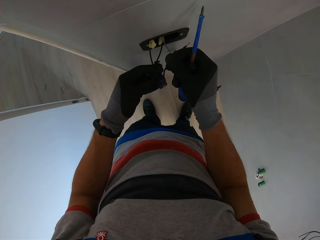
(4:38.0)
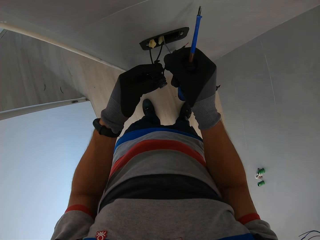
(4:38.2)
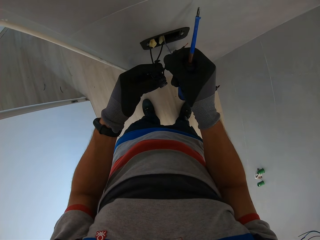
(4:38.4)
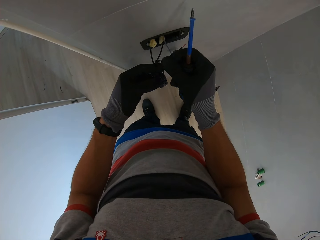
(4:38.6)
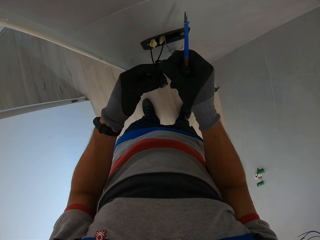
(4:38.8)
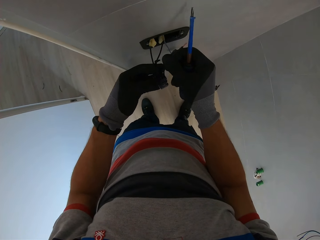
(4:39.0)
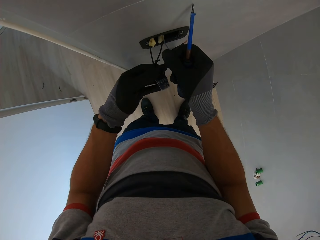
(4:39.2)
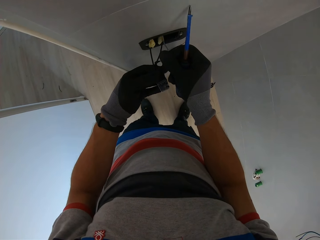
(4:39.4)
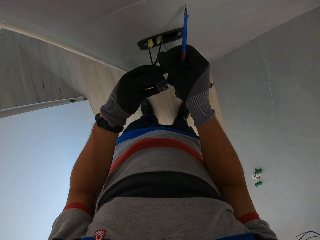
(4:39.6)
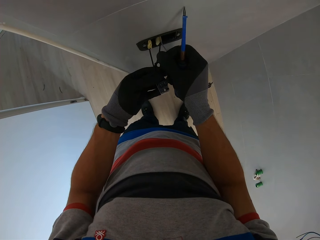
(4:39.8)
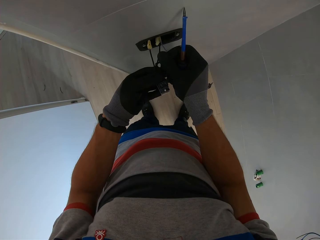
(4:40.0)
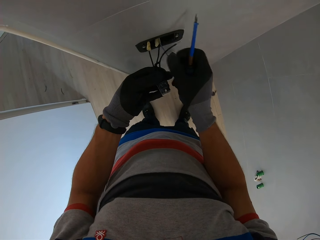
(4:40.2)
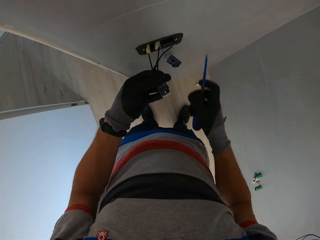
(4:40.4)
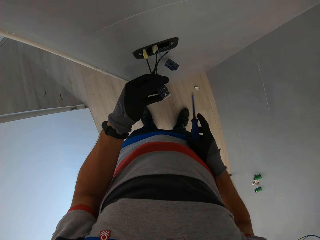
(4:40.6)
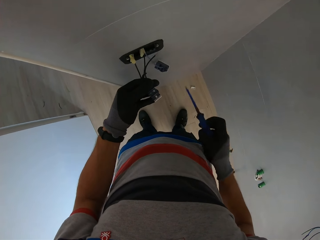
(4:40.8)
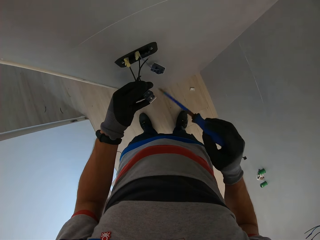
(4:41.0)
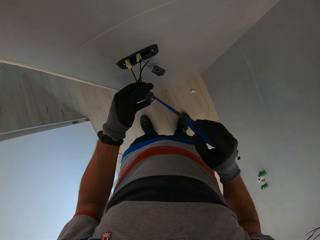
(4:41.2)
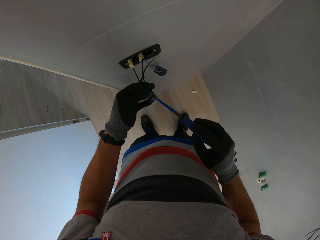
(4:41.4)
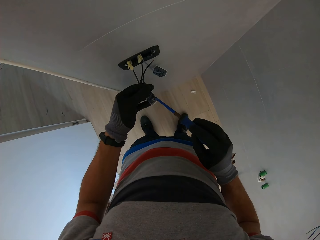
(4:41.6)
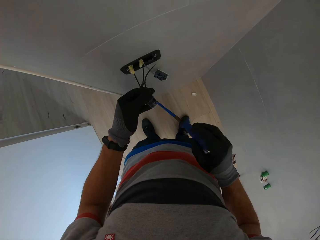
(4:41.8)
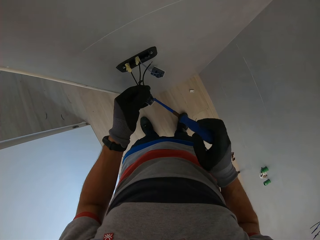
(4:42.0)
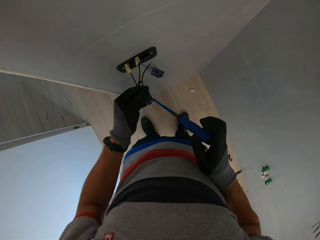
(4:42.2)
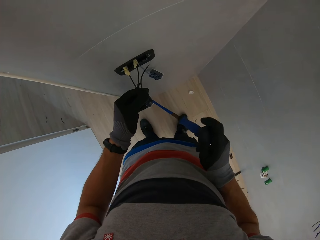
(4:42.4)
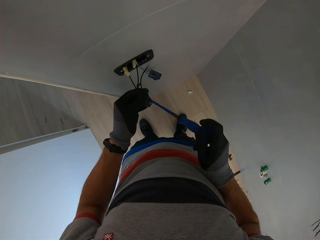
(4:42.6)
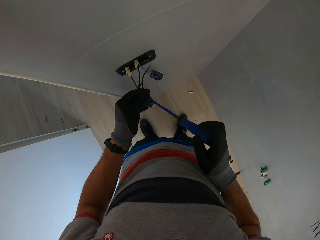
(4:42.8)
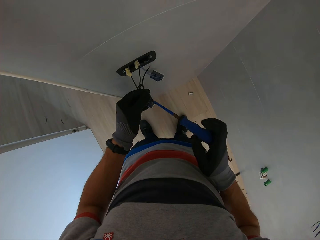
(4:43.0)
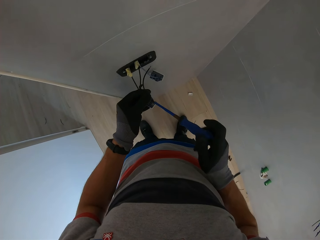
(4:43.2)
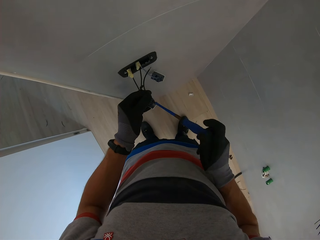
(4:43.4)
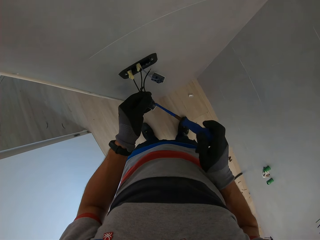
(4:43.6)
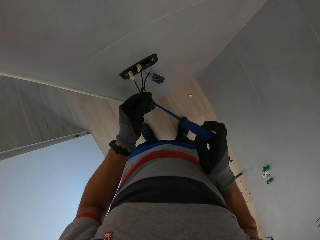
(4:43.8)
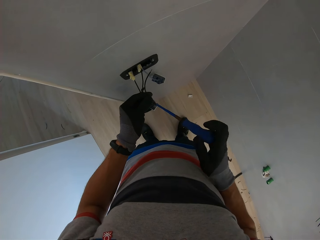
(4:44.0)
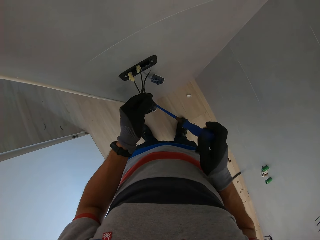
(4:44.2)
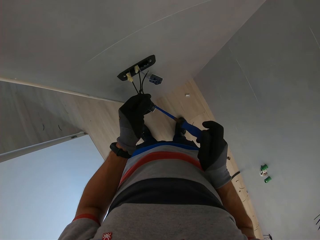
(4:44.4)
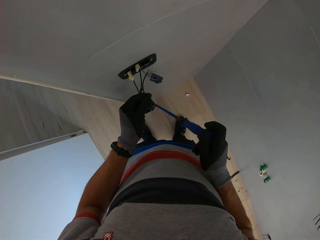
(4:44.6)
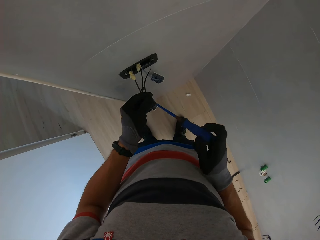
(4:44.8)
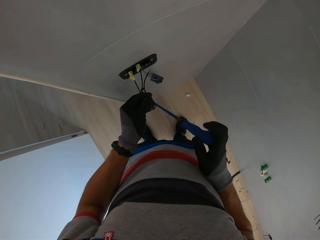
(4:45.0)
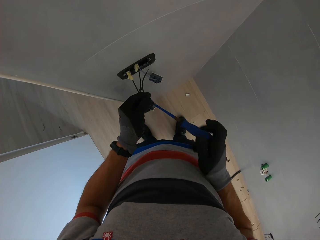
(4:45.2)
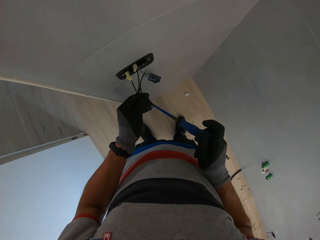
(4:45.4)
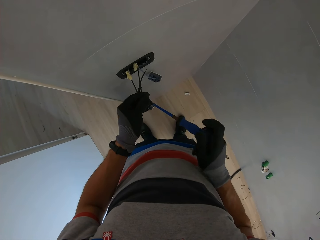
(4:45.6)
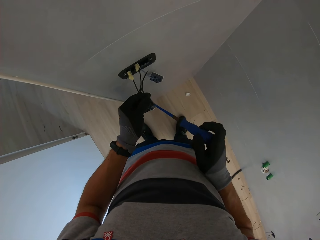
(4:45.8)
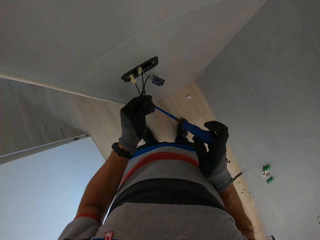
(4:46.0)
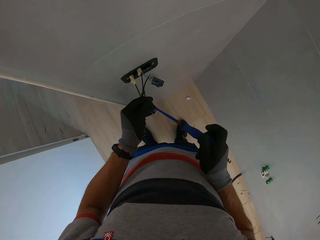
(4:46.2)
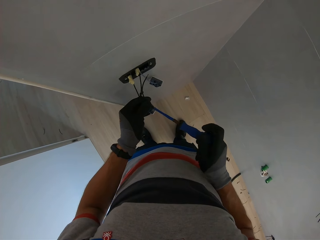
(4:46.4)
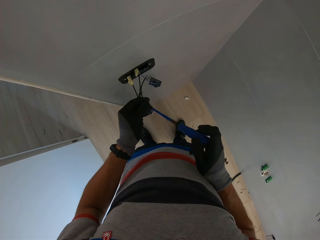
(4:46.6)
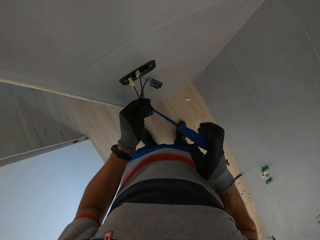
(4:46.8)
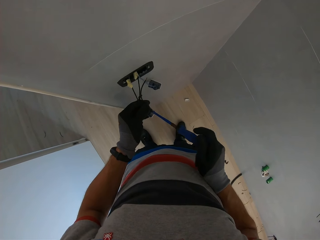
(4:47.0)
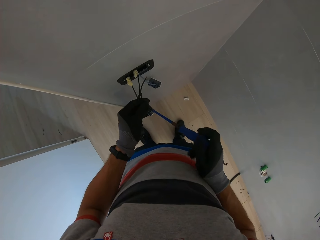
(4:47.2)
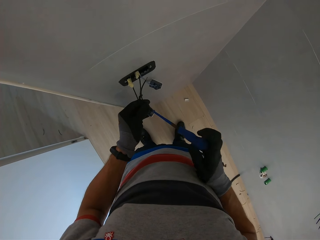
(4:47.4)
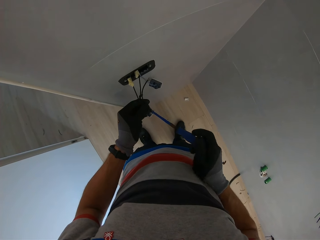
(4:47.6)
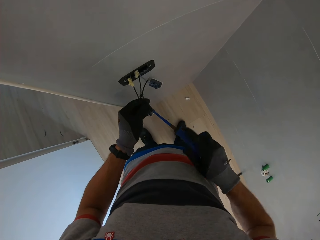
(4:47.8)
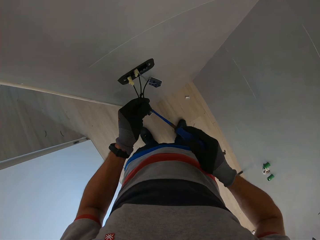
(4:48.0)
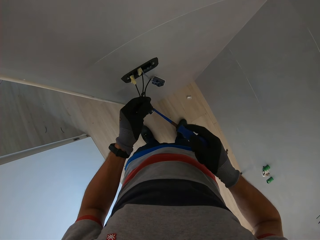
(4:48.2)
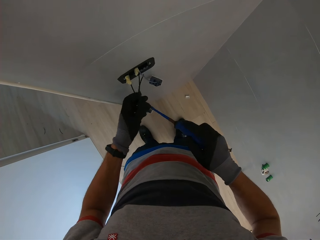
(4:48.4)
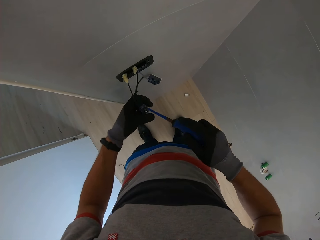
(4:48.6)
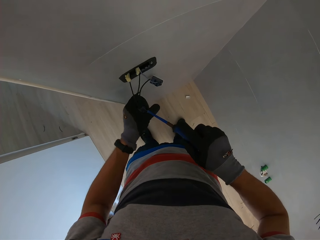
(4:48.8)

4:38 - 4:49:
The camera wearer plugs in a wire into the socket. They adjust the cables with a screwdriver. They tighten screws with the screwdriver.

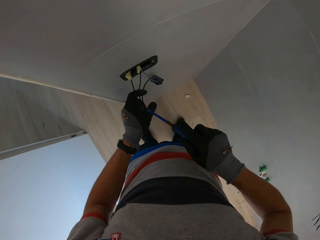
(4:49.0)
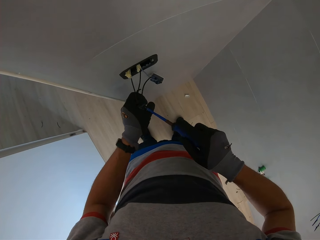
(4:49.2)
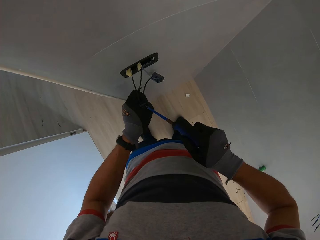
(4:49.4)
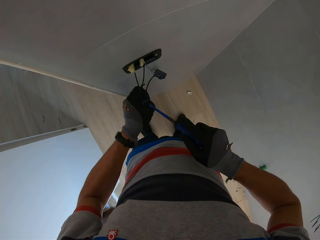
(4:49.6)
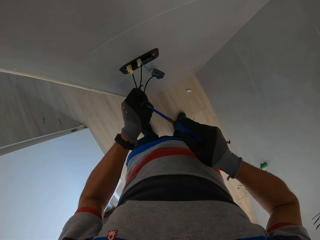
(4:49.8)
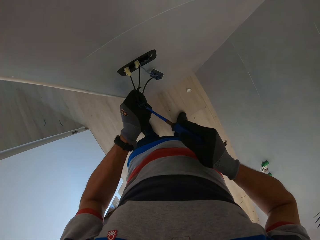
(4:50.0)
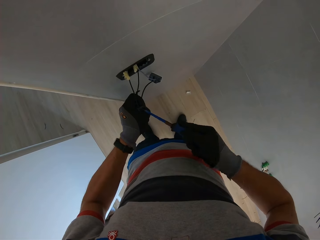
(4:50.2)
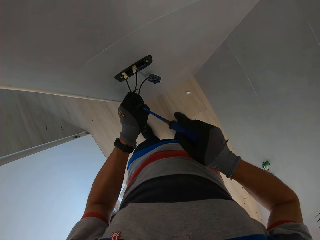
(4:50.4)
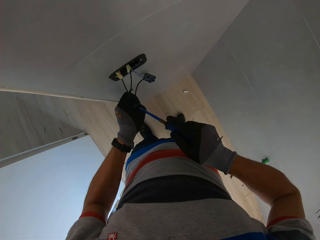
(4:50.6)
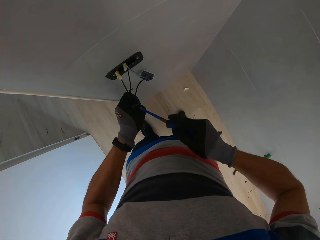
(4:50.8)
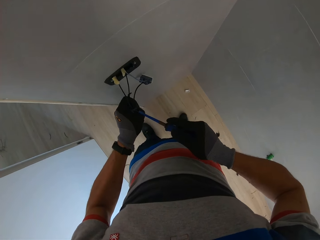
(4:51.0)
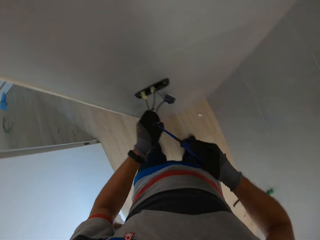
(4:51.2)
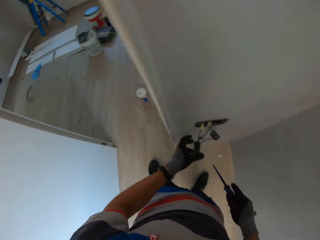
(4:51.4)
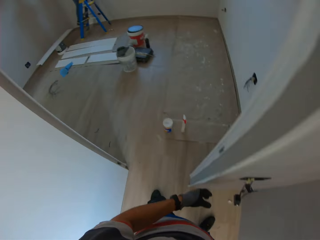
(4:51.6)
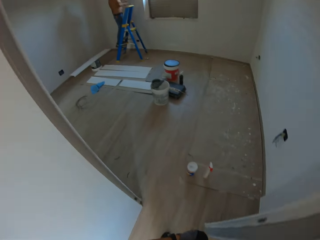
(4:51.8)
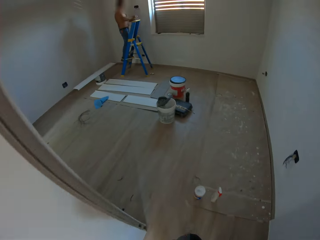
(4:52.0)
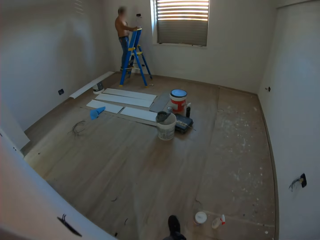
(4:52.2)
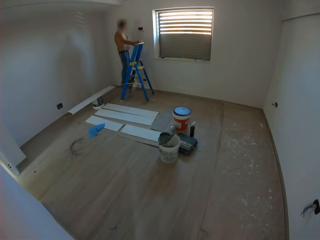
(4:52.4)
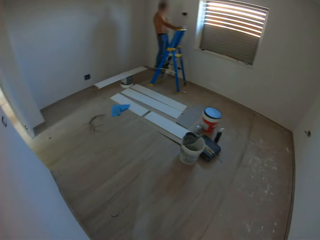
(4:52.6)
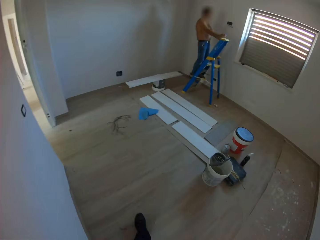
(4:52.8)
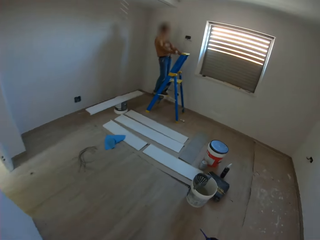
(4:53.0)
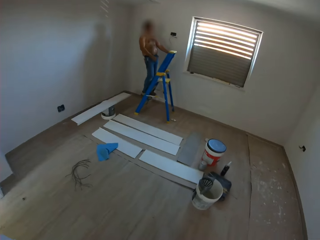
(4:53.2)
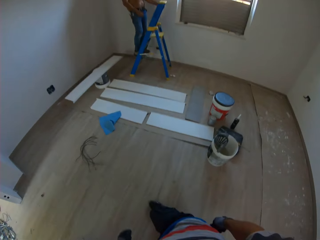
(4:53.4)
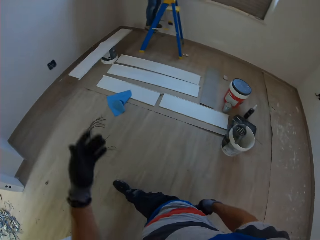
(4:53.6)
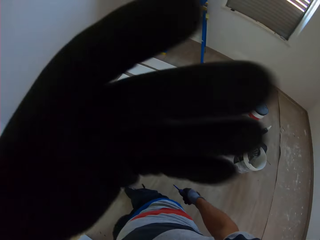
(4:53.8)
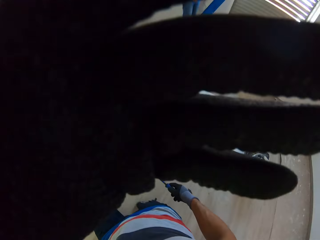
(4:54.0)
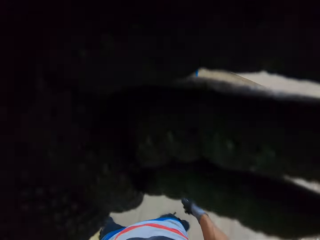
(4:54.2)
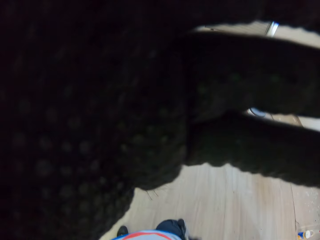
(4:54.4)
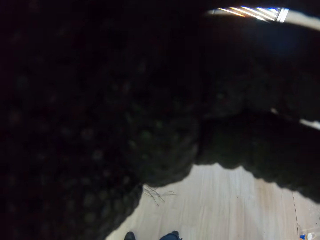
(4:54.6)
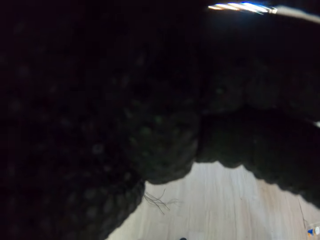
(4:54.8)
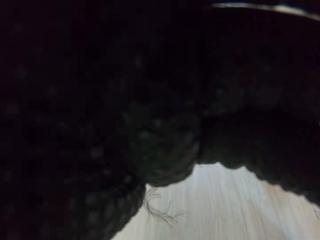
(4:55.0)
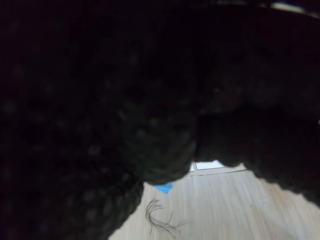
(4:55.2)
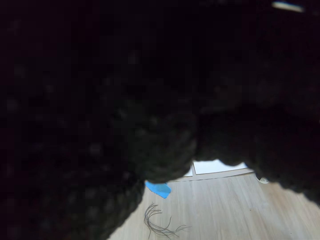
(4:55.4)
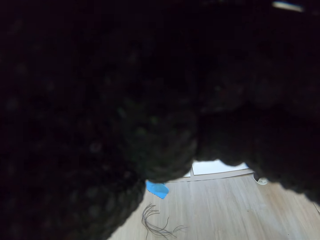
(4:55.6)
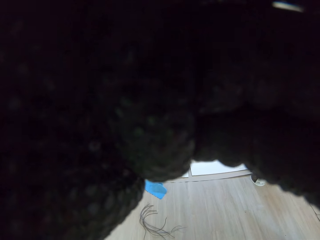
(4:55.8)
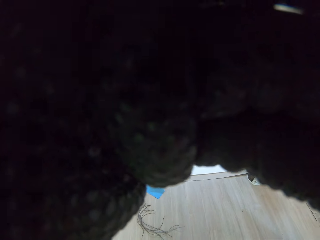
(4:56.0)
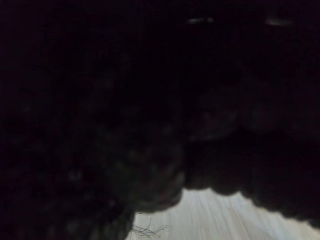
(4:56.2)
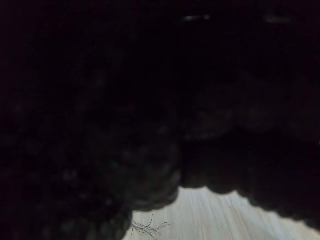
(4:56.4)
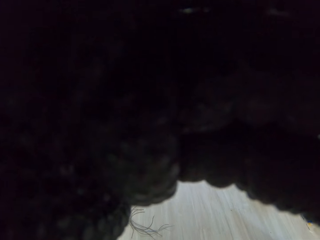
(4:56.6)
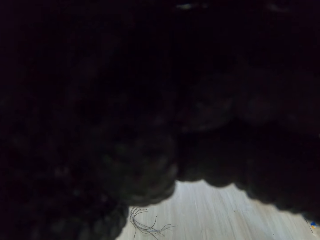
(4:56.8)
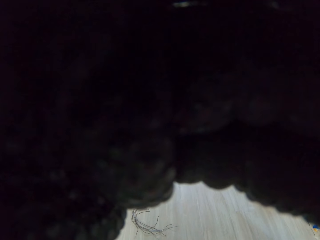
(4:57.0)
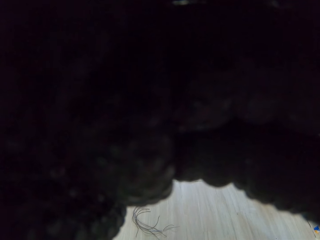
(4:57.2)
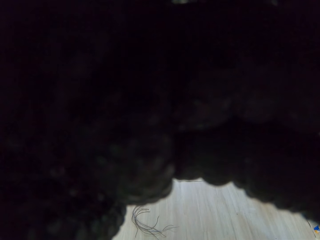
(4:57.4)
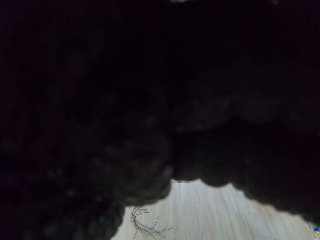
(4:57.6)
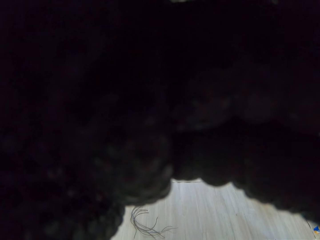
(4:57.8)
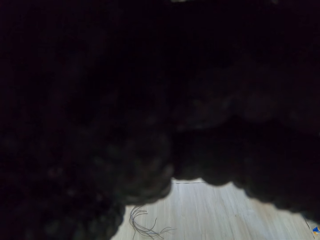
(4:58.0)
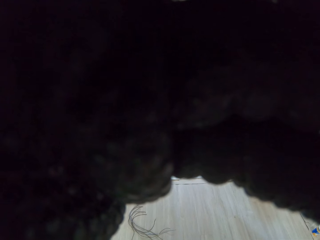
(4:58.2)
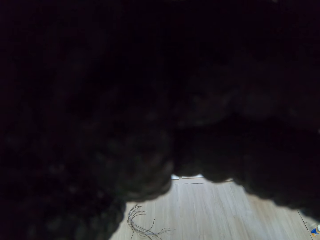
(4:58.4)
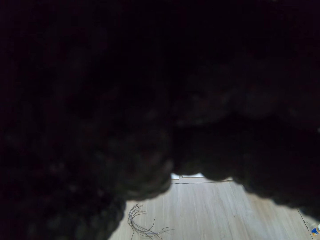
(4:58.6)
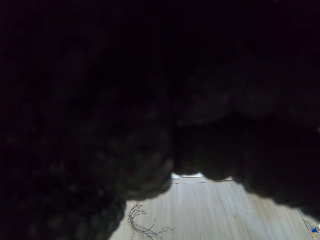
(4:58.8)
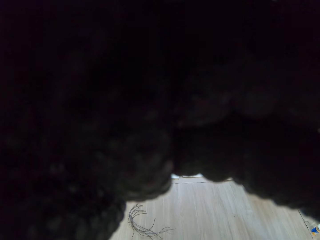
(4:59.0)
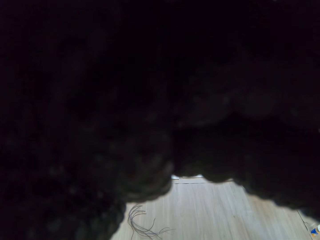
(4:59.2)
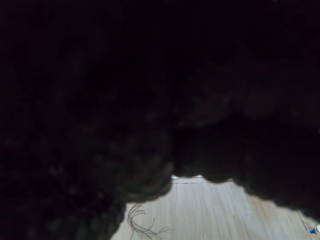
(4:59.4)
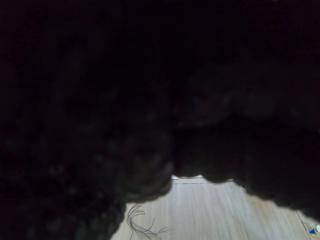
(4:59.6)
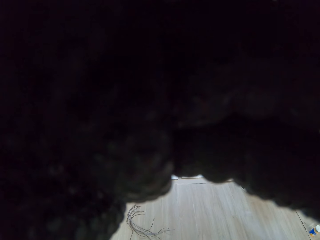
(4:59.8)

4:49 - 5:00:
The camera wearer adjusts the camera.
